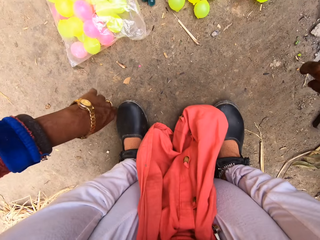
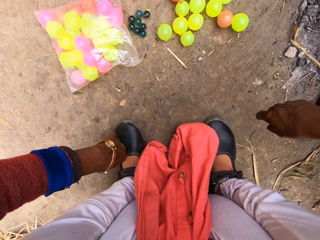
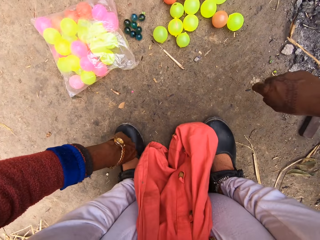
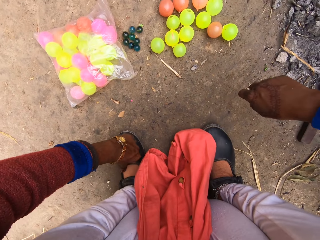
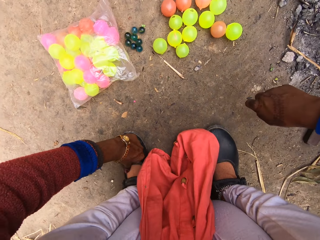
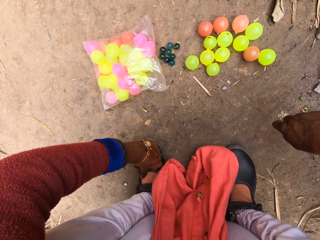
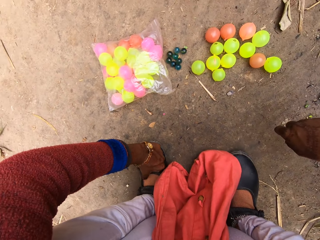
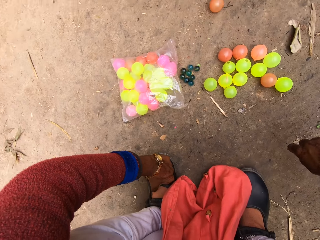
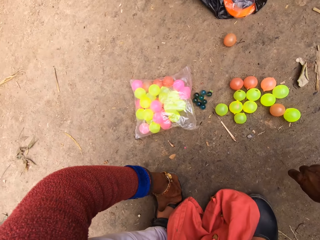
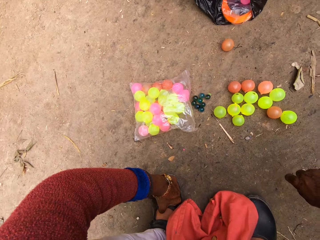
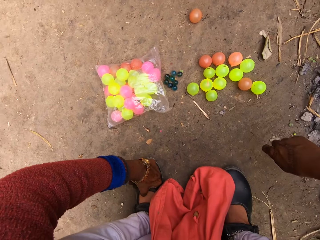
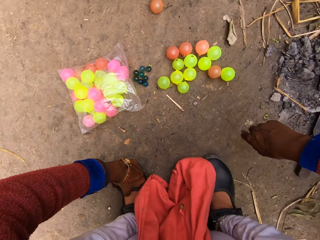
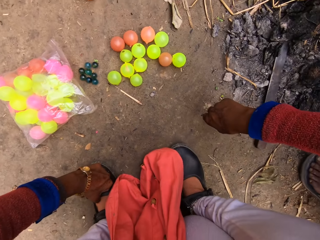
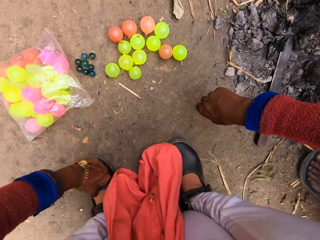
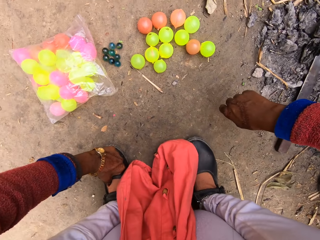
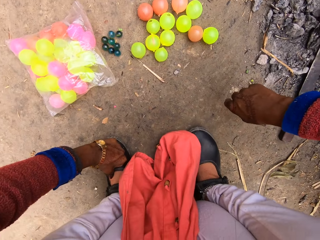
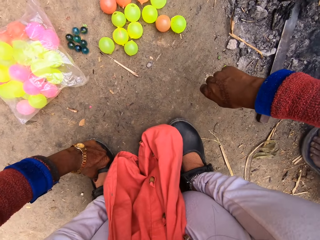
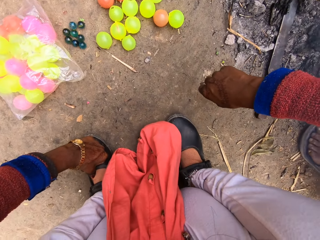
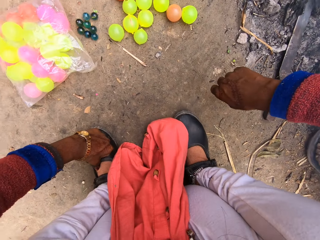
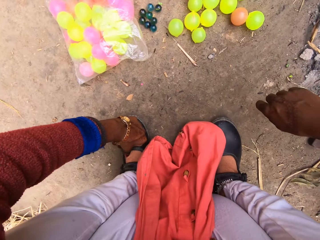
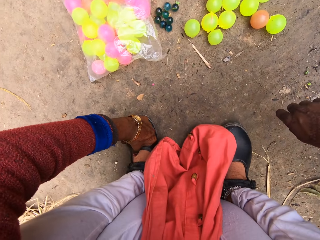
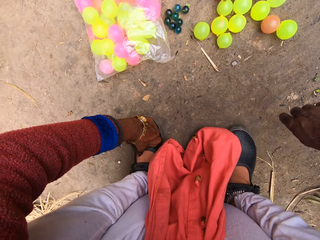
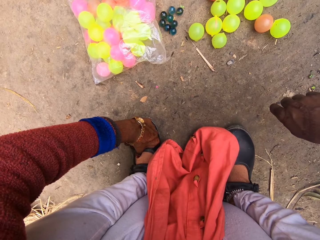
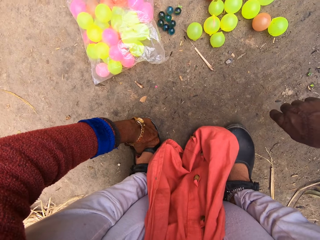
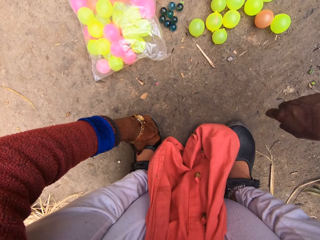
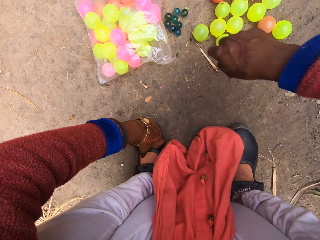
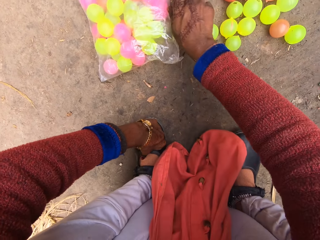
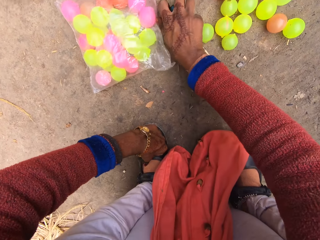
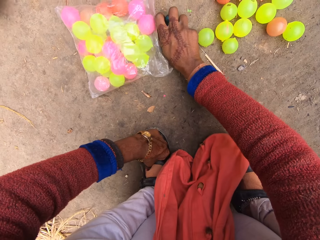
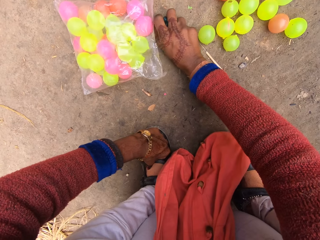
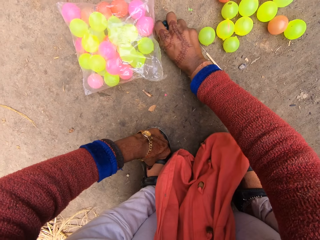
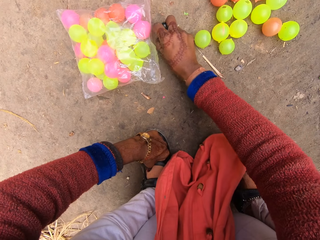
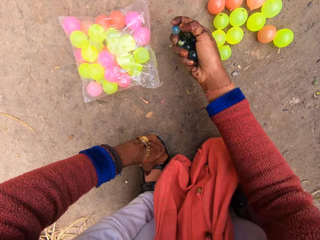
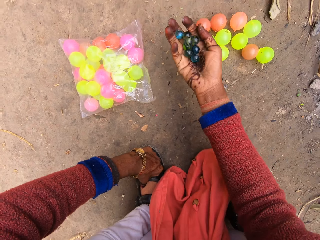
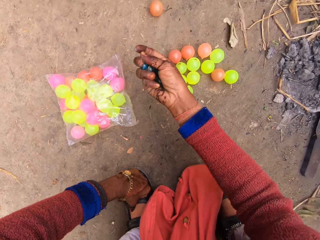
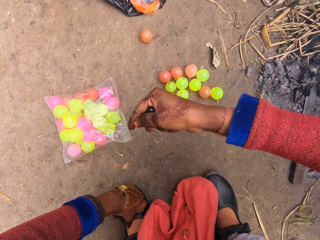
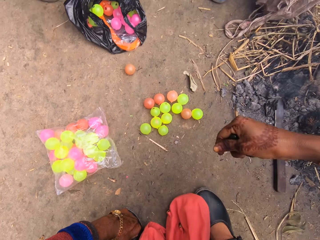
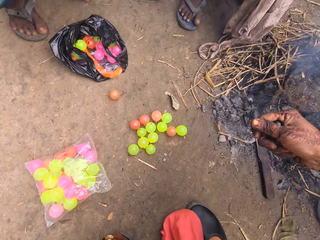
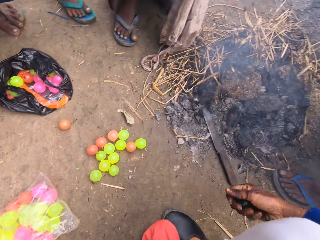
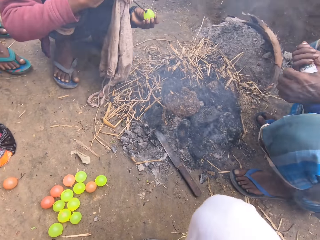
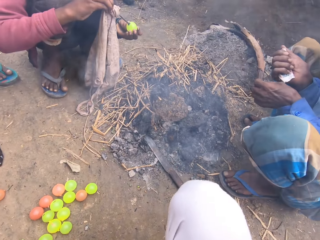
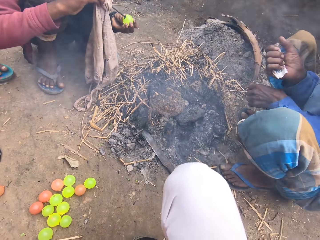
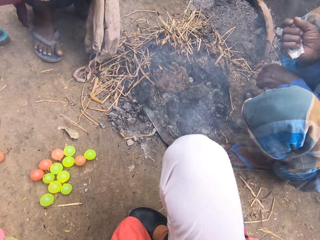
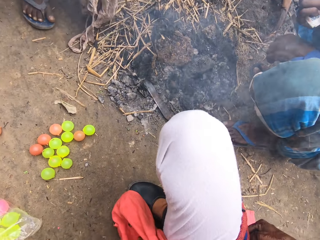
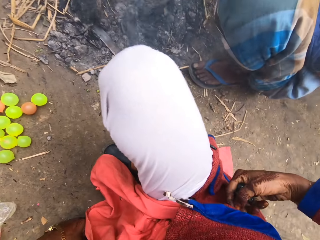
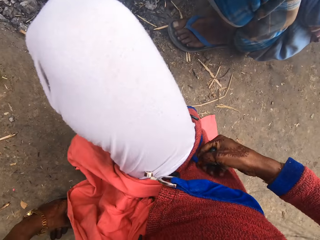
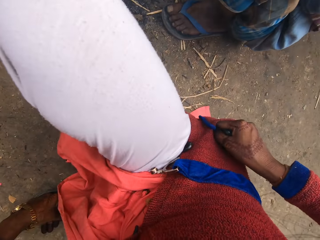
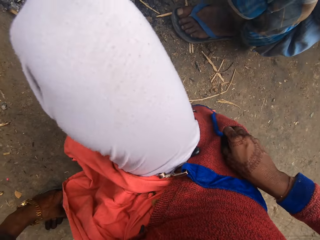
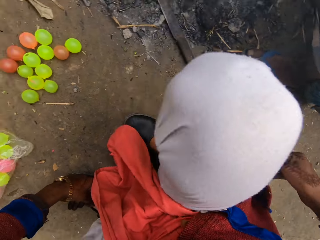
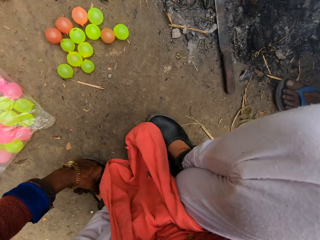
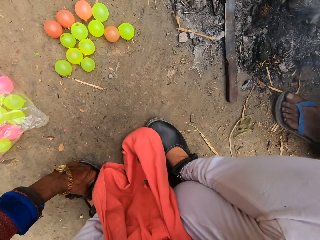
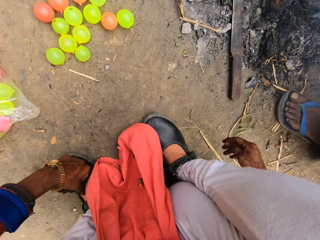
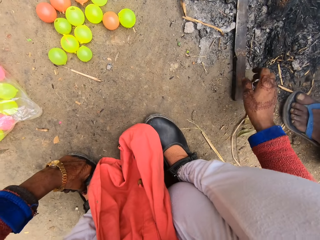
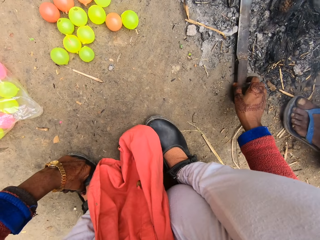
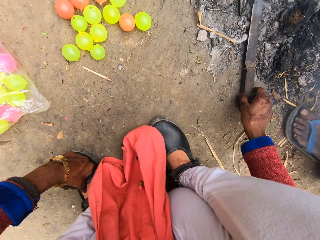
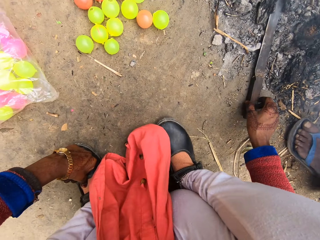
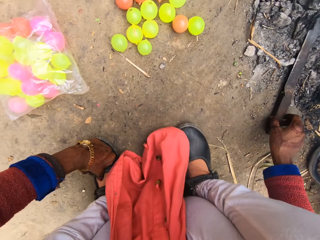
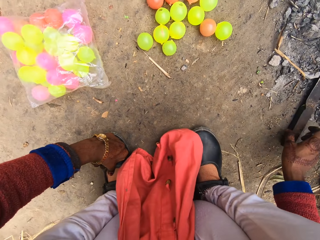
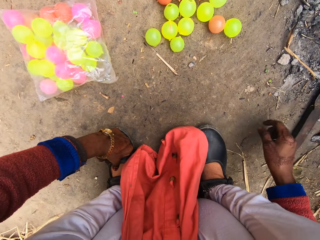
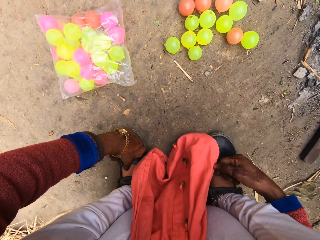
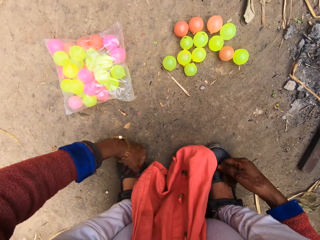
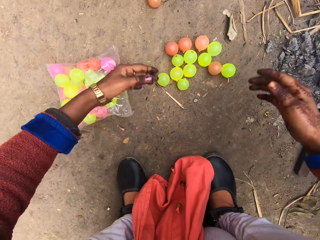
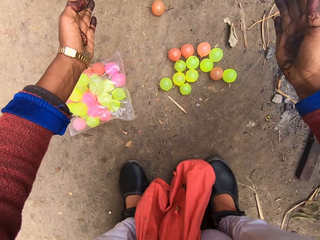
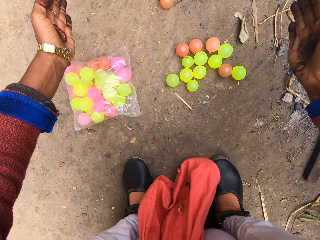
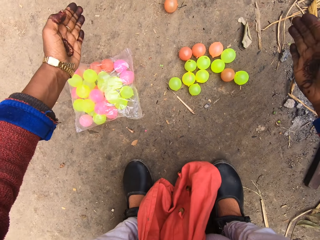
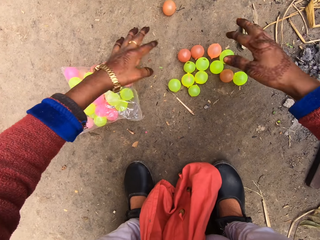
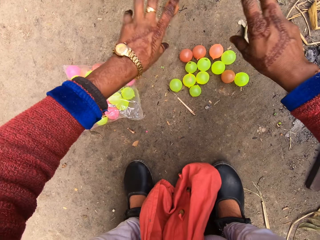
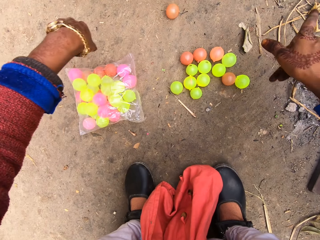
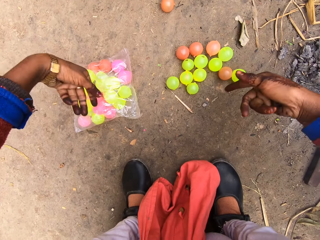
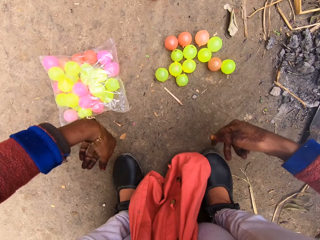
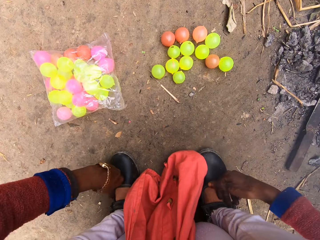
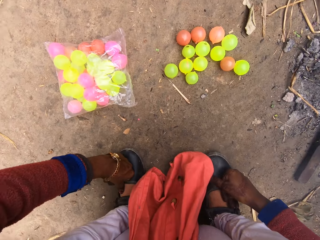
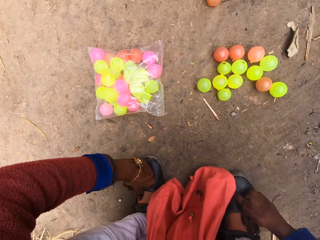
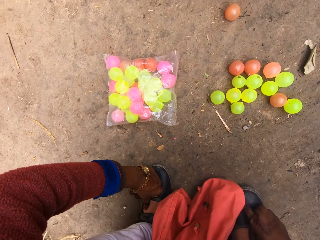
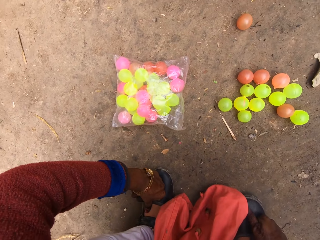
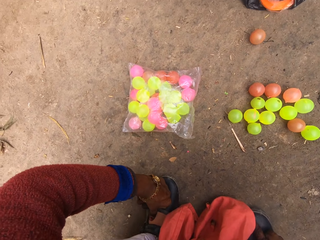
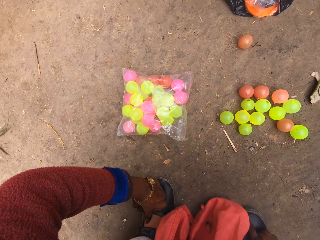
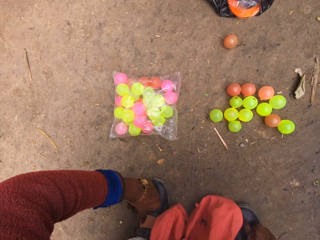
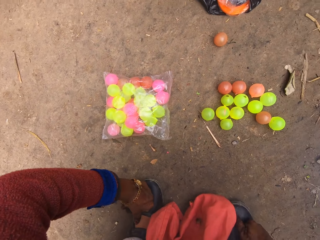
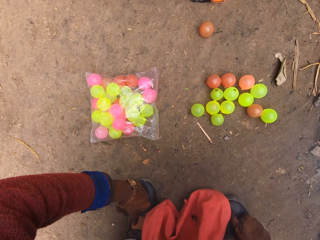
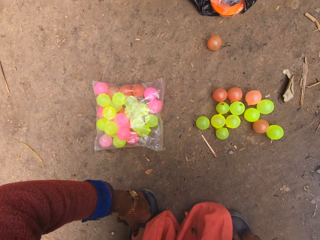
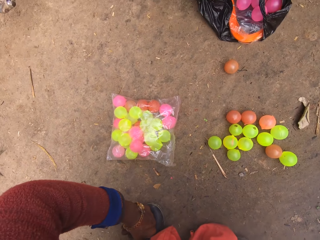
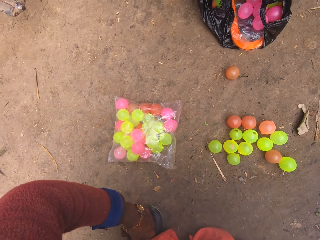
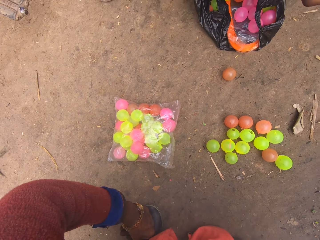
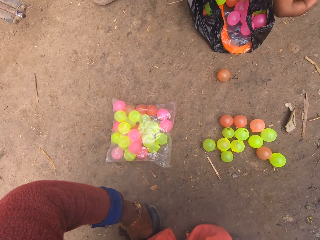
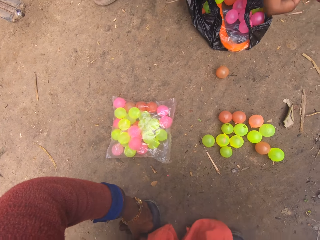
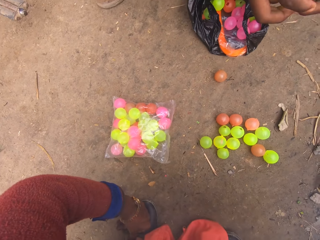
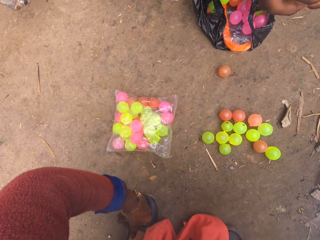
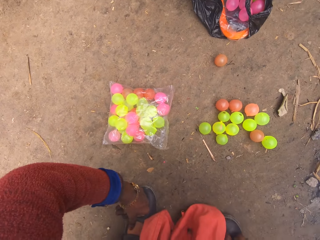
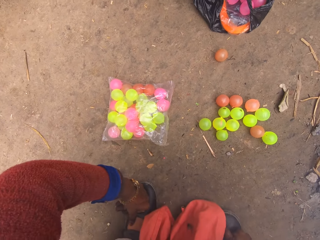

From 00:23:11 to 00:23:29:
The camera wearer rests her left hand on her left foot. She looks at the plastic balls. She picks up some marble balls from the ground. A man squats beside the camera wearer near the embers. The camera wearer puts the balls in her pocket. She moves the knife briefly. She touches the knife. She demonstrates with her hands. She looks at the plastic balls.

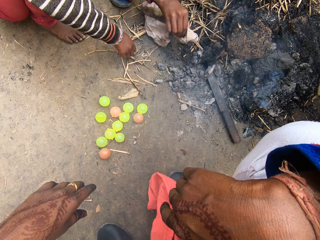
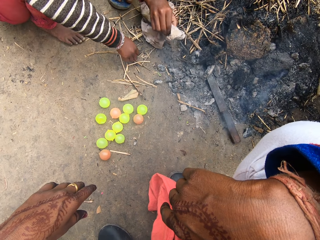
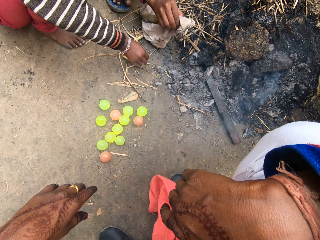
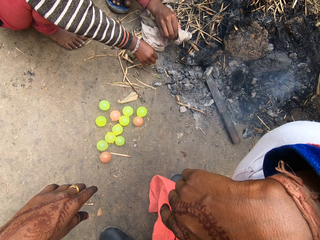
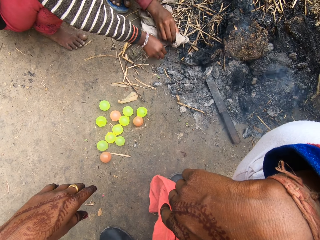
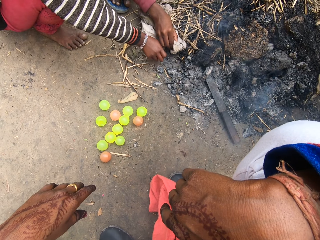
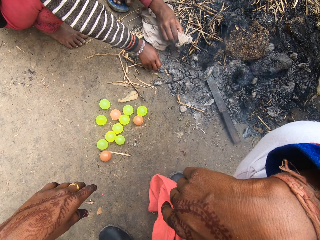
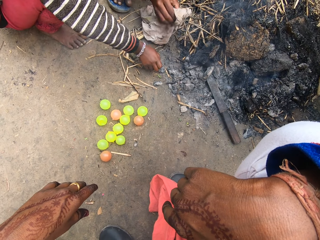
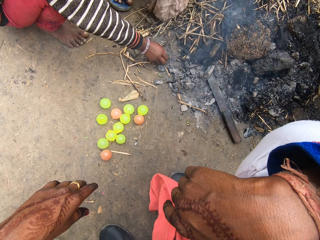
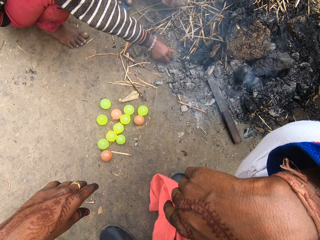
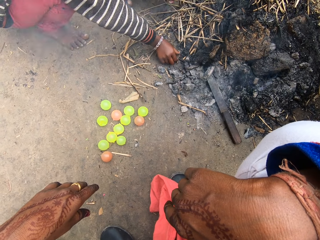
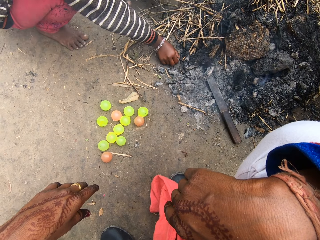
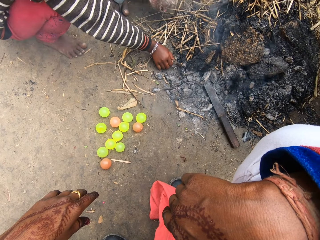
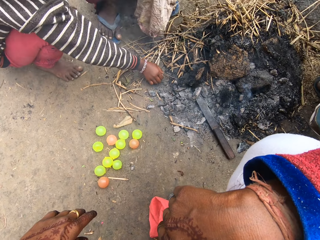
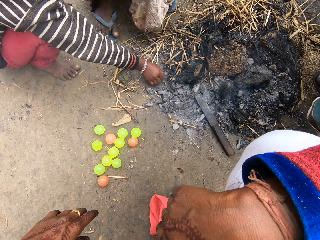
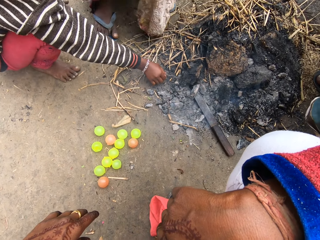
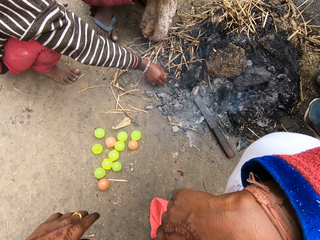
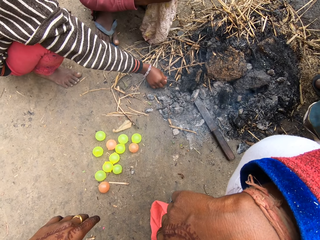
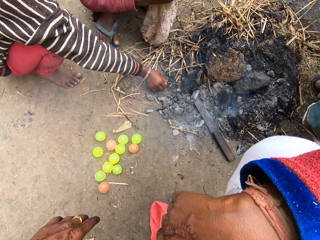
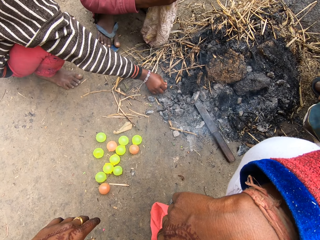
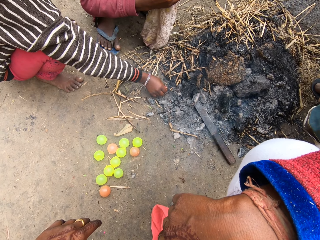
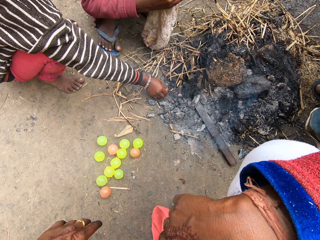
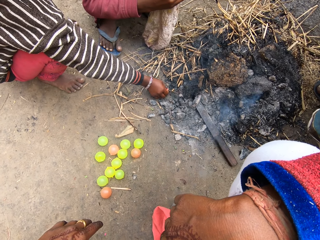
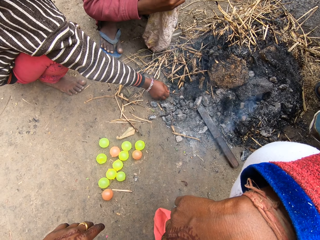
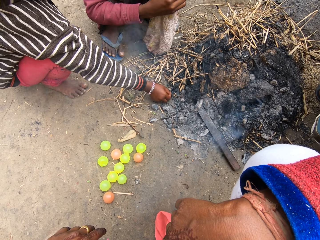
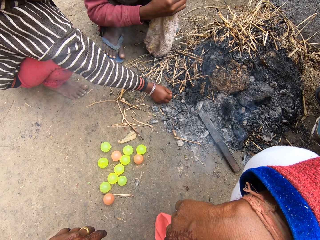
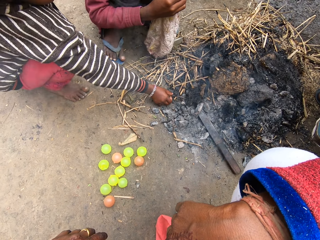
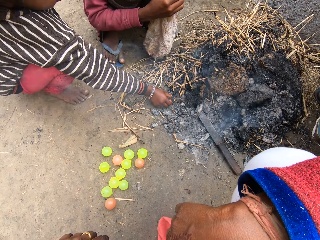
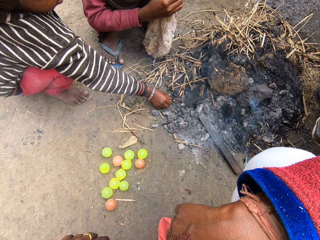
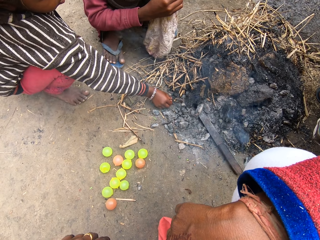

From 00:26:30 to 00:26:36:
A girl moves metal in the charcoals. The girl touches the metal rod.
